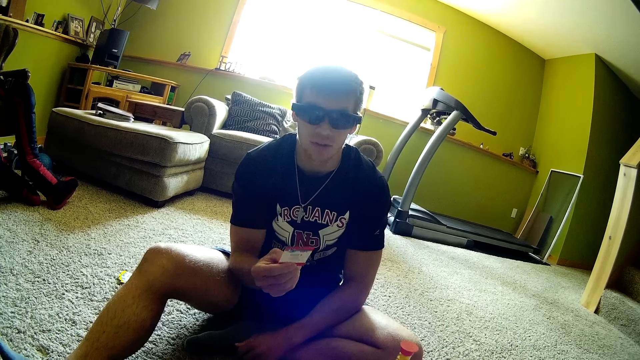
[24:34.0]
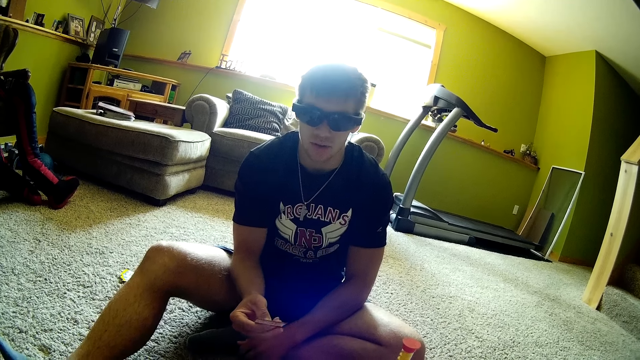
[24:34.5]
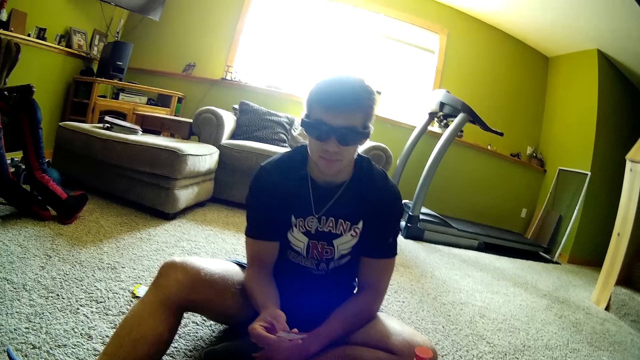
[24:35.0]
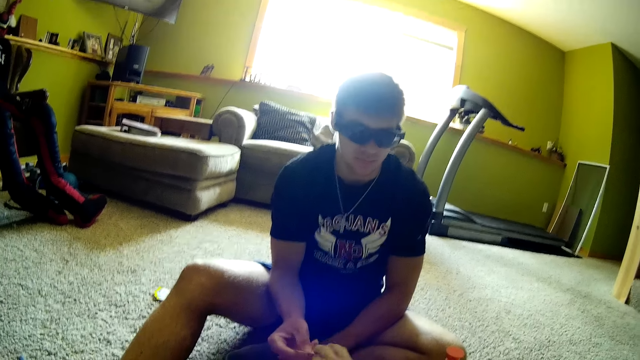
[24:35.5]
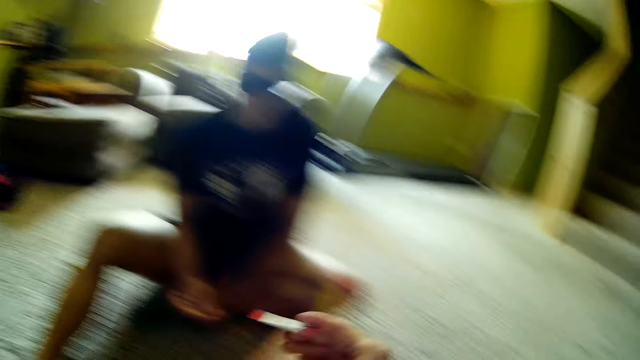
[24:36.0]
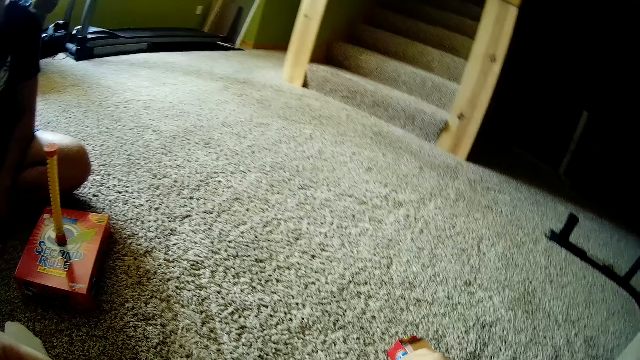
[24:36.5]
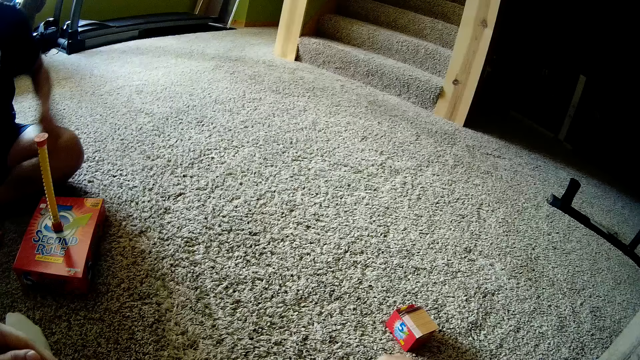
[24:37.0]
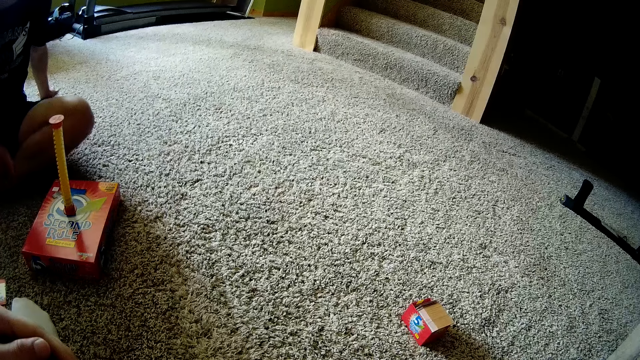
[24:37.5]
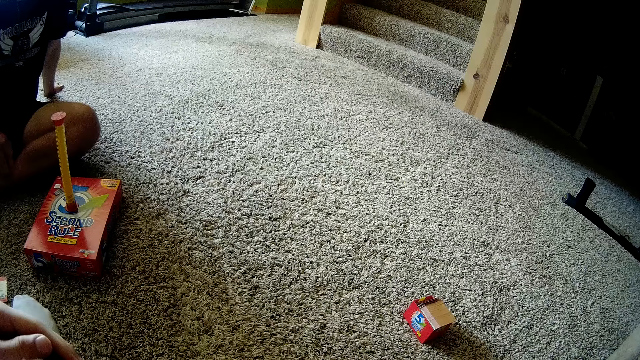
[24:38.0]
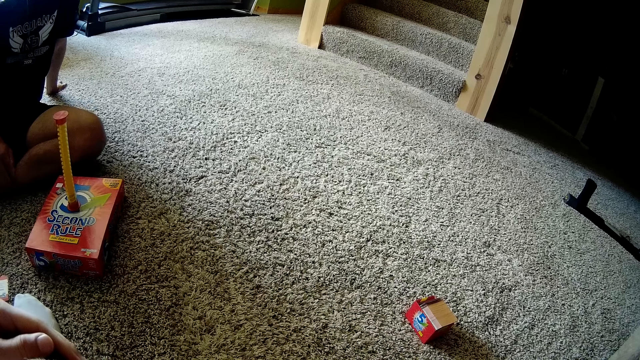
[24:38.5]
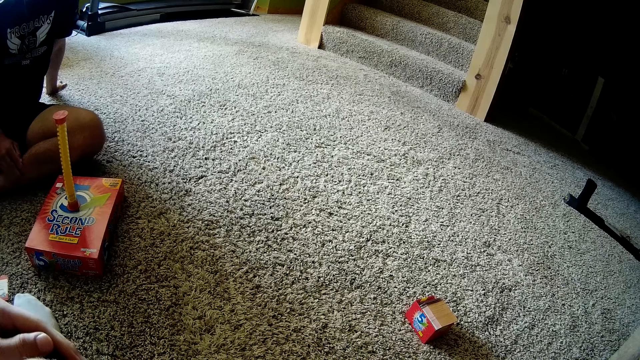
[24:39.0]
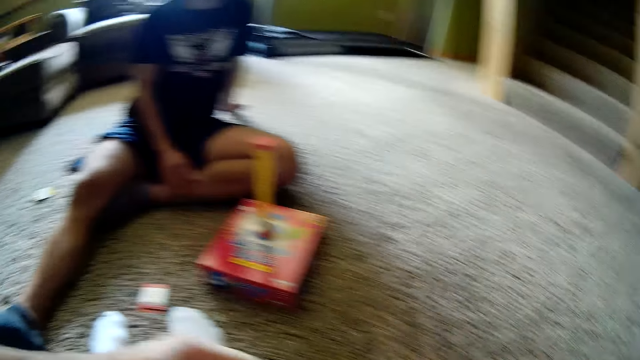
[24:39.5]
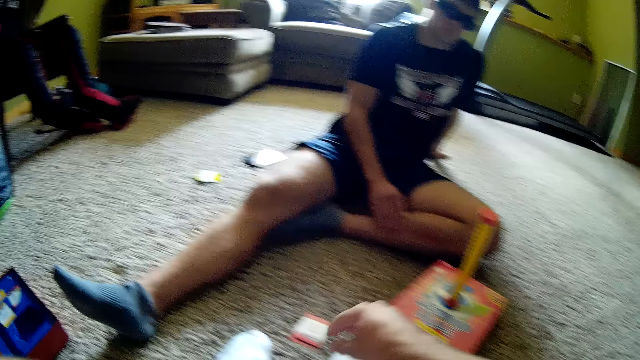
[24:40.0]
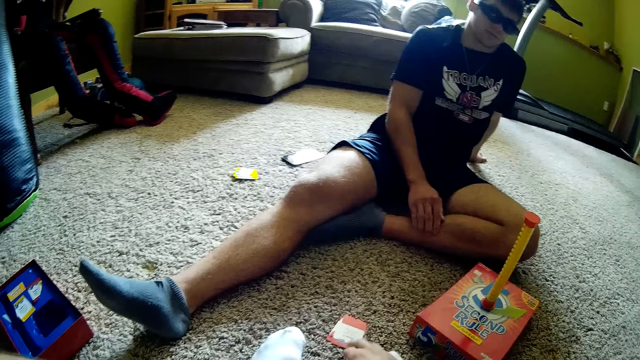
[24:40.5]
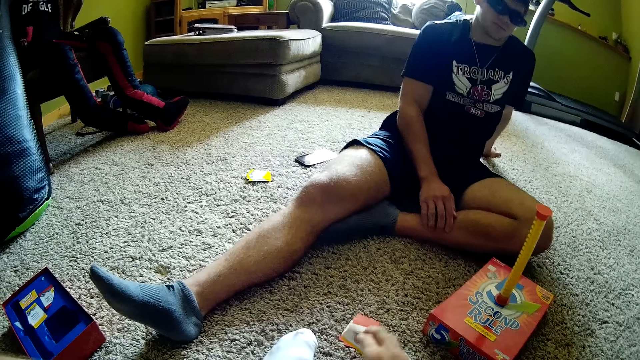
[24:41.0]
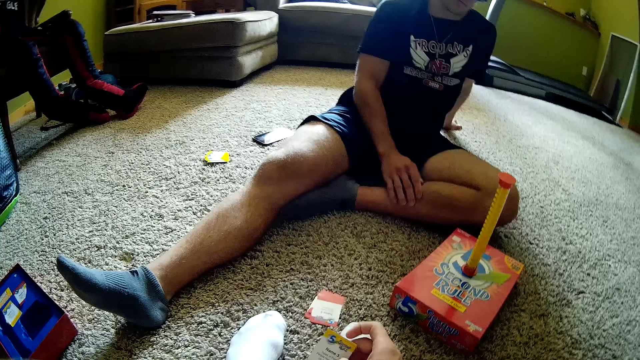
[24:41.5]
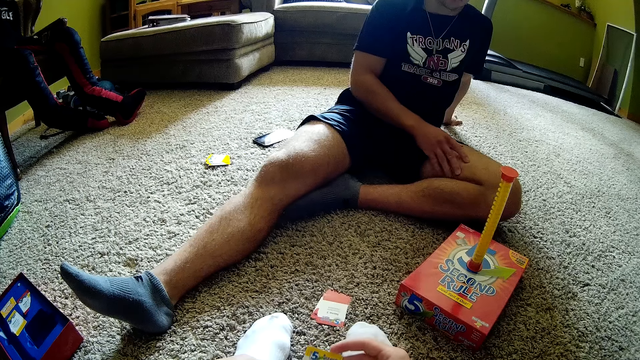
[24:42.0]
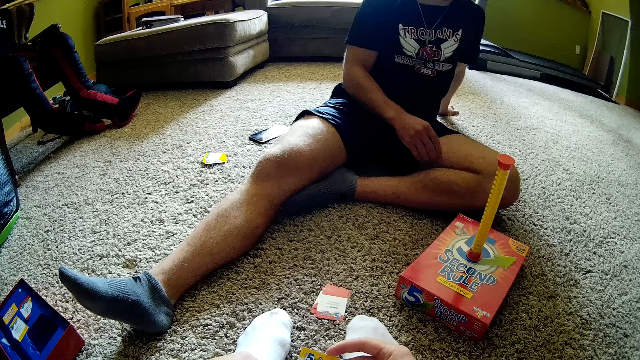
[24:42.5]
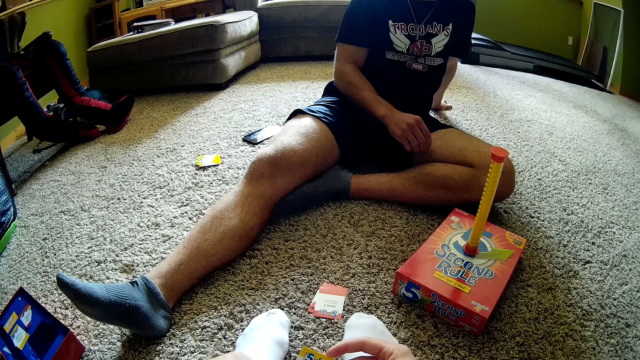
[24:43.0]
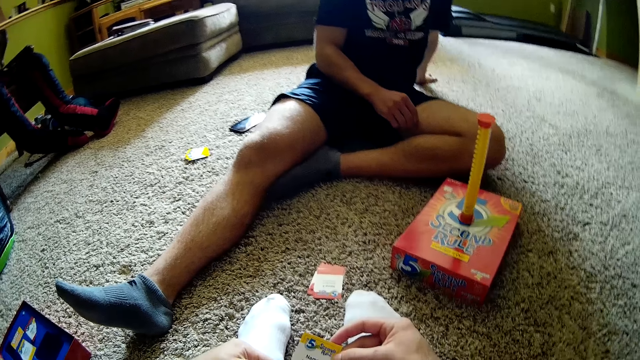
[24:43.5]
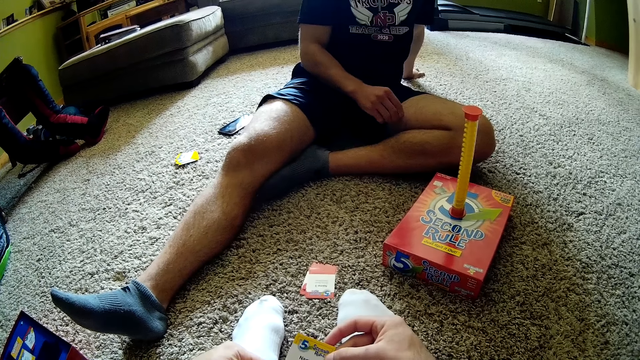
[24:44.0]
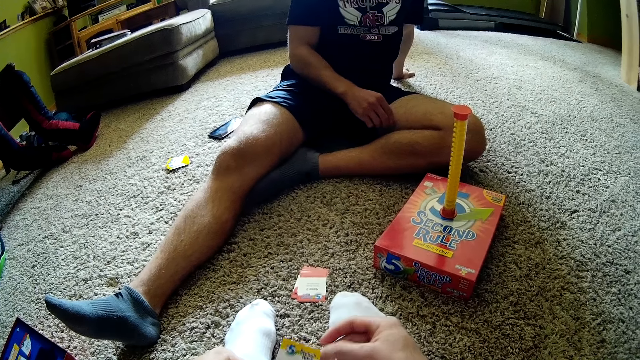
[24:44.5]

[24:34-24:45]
The camera wearer moves their hand forward and picks a card from a man. The man places the card on the floor. The camera wearer looks around, moves their hand down, touches the cards, and picks up a card from the floor. They look at the card.

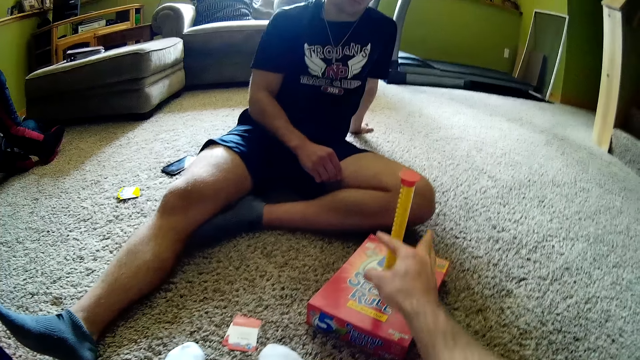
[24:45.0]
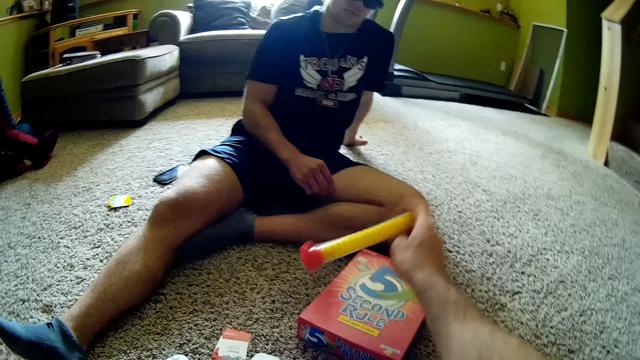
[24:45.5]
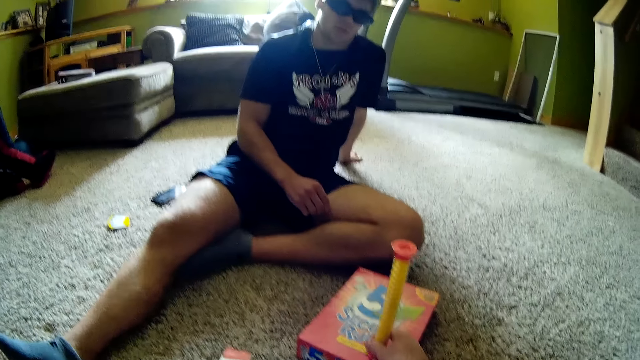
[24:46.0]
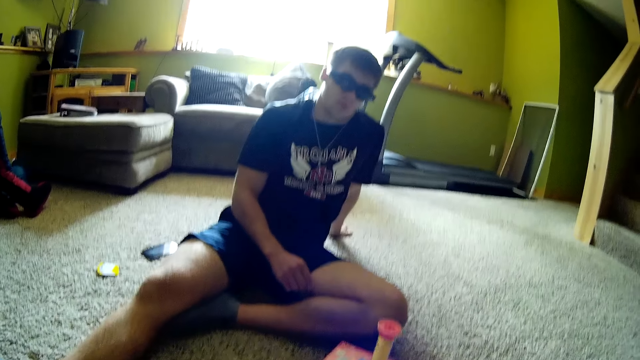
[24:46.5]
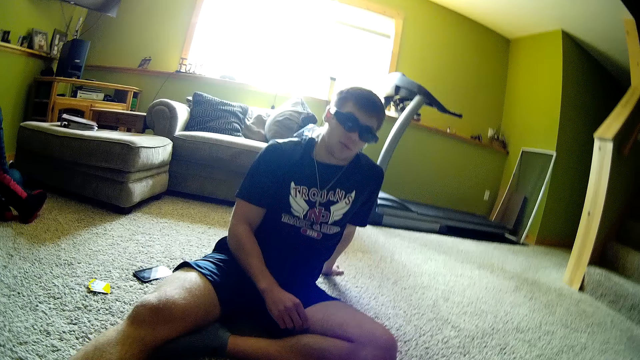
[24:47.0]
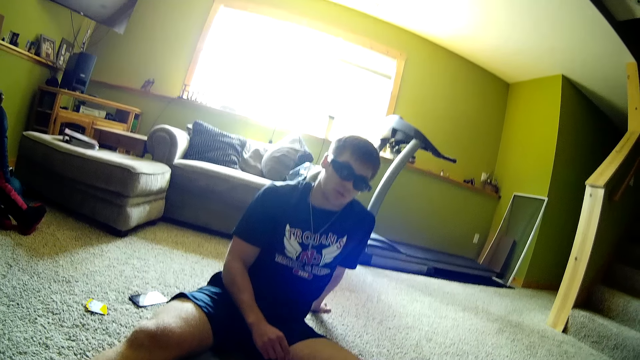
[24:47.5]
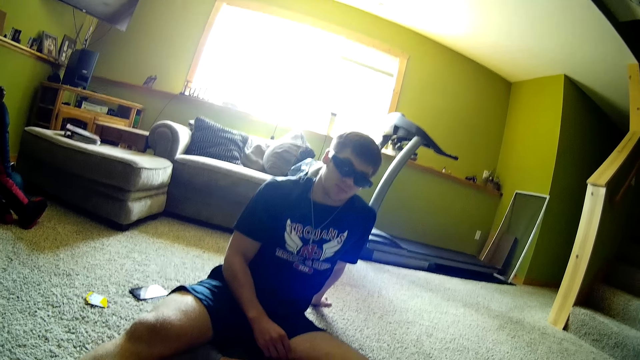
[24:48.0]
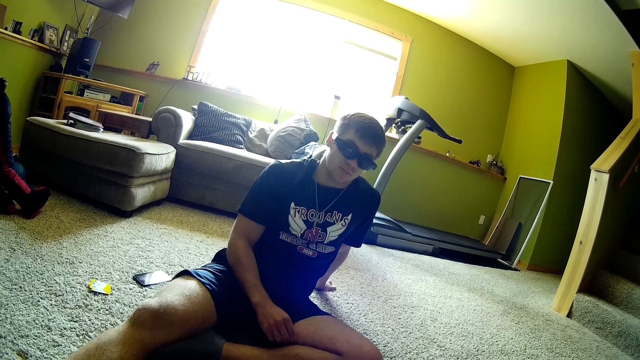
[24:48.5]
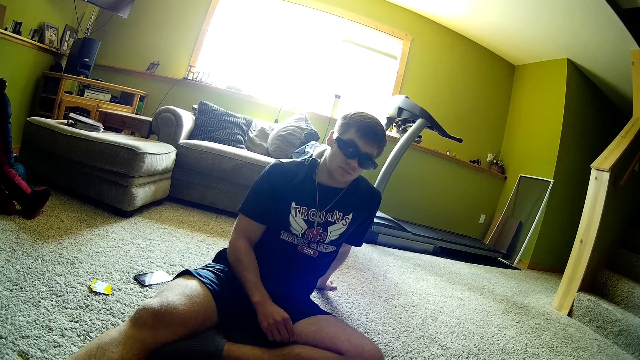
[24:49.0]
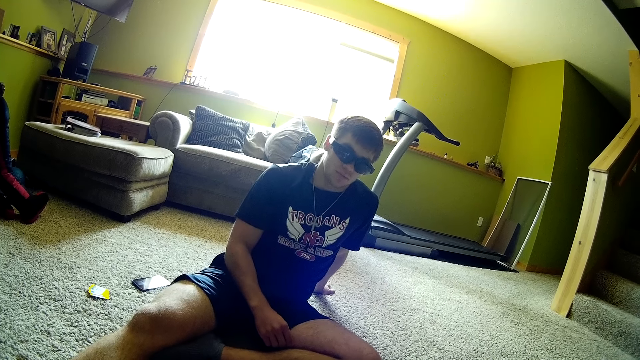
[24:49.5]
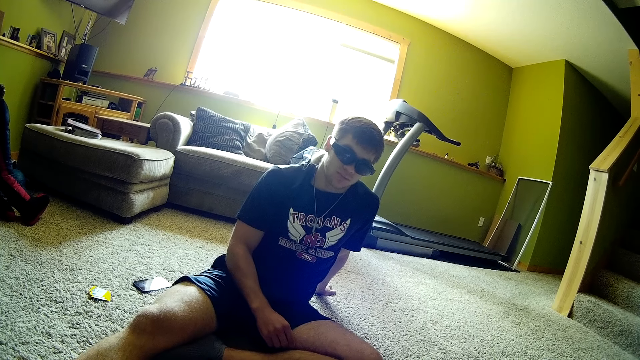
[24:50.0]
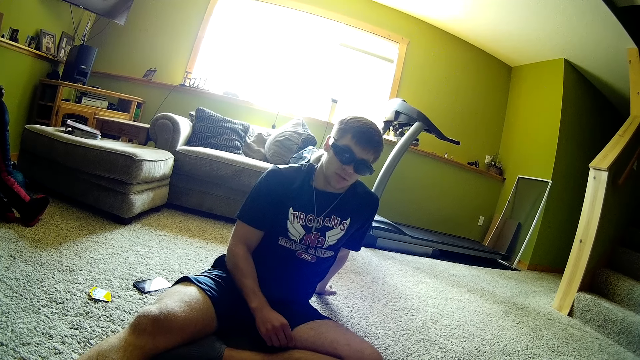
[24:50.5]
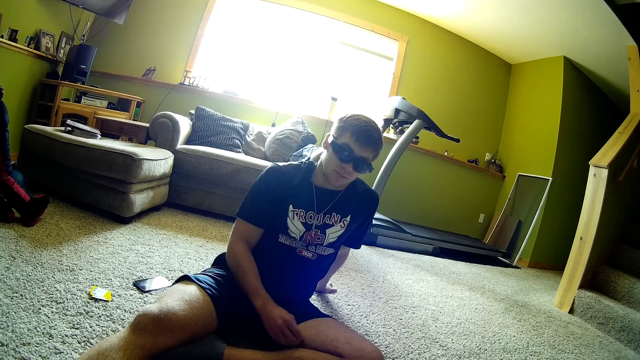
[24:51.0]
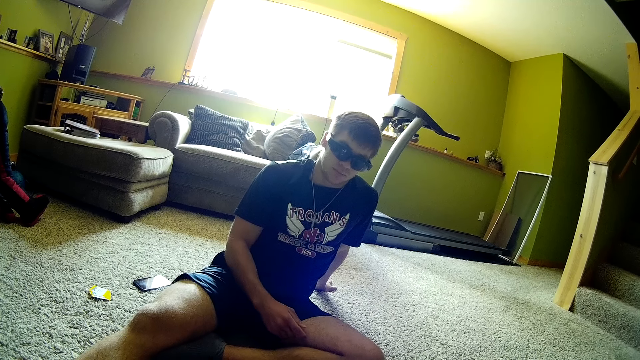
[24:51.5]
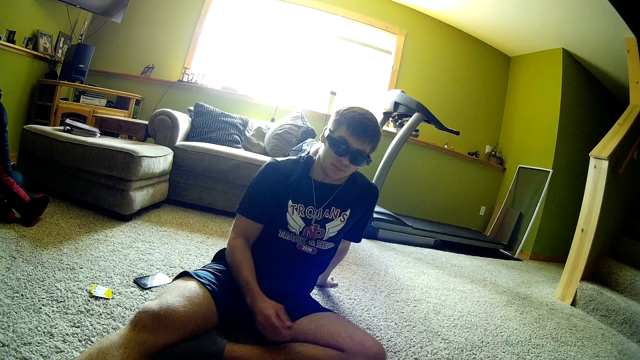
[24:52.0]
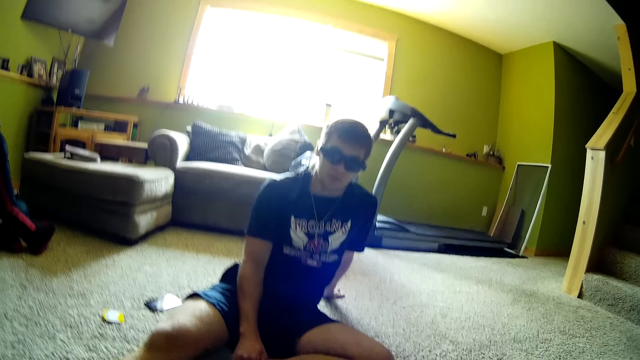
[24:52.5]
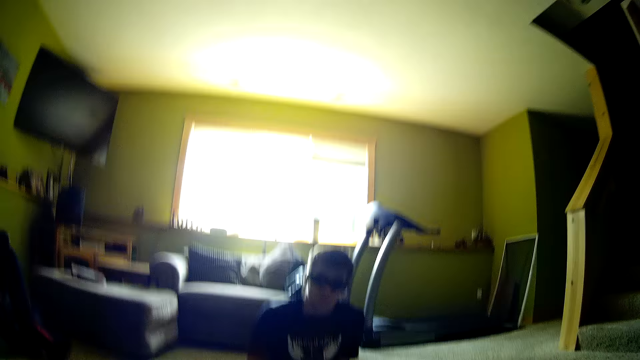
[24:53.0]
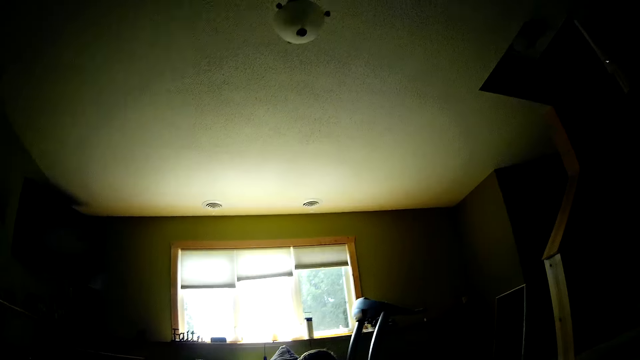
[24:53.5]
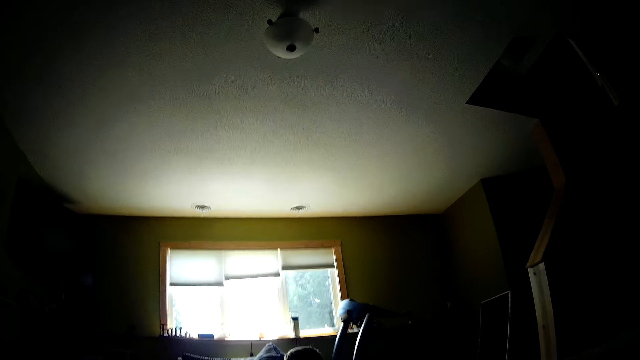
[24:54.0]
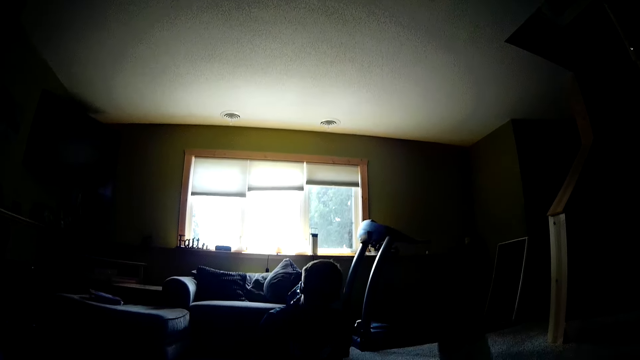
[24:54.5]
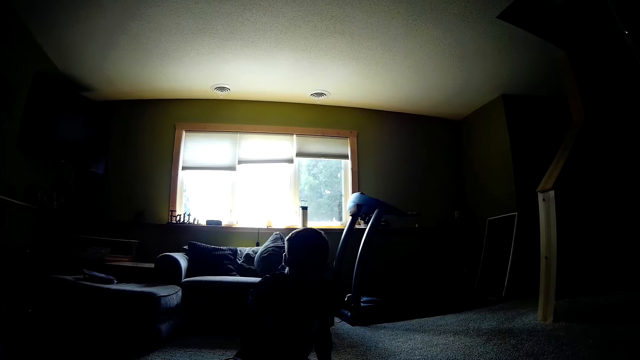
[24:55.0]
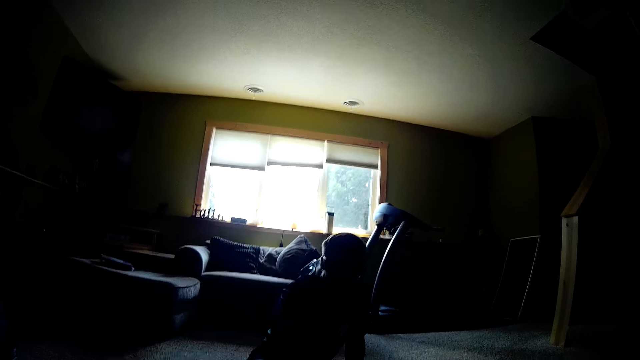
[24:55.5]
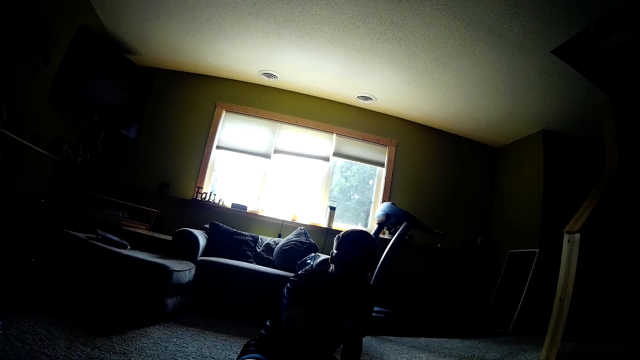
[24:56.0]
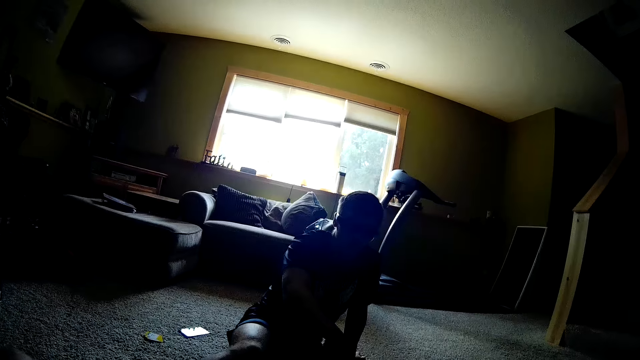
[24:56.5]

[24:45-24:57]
The camera wearer moves their hand forward and lifts up a stick. They turn the cylinder or stick on the box. They place the stick on the box and look around. A man speaks to the camera wearer. The camera wearer looks around.
